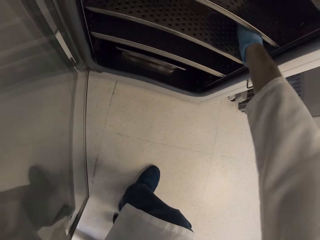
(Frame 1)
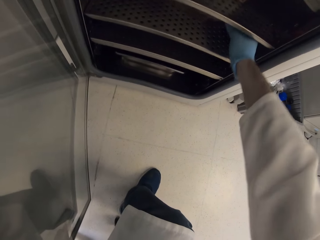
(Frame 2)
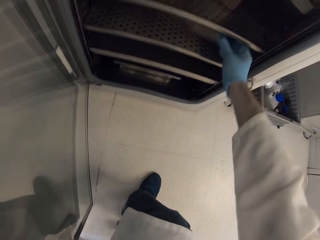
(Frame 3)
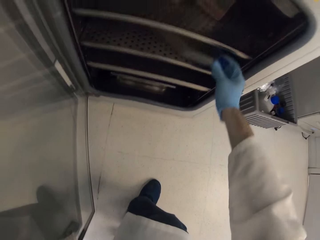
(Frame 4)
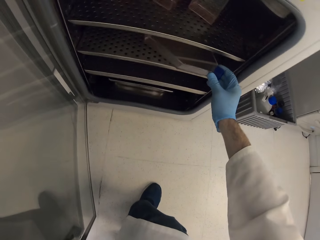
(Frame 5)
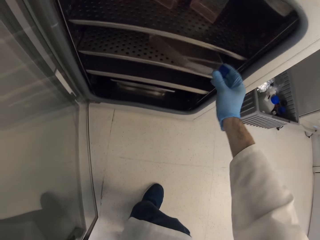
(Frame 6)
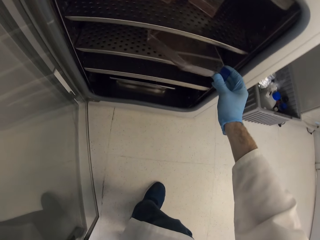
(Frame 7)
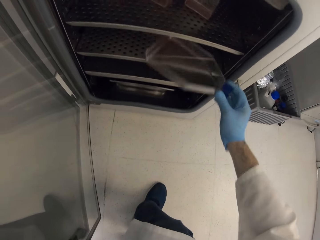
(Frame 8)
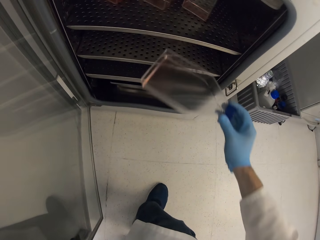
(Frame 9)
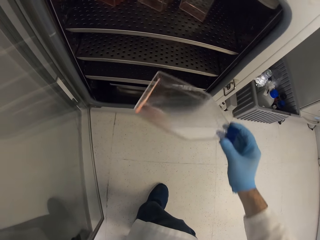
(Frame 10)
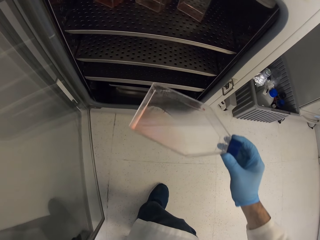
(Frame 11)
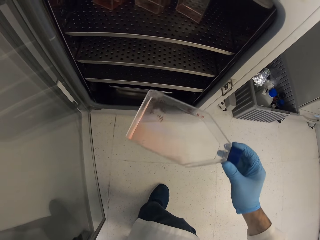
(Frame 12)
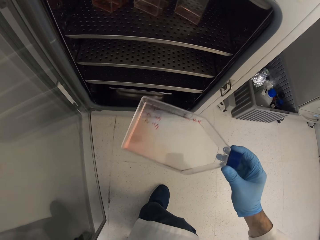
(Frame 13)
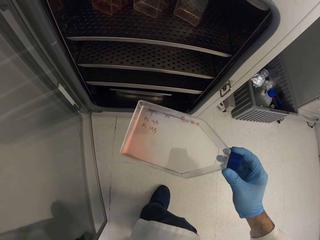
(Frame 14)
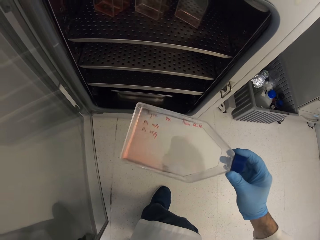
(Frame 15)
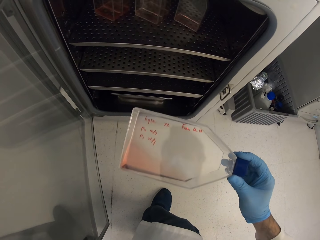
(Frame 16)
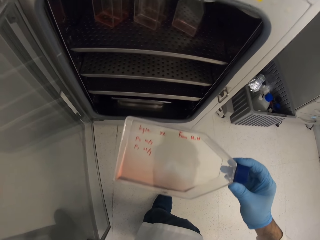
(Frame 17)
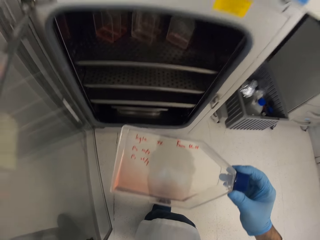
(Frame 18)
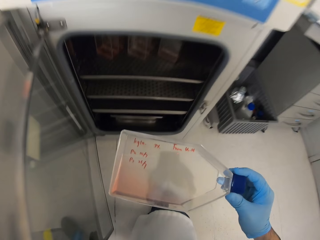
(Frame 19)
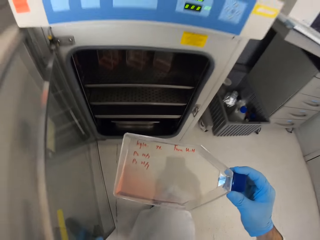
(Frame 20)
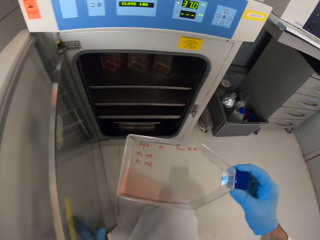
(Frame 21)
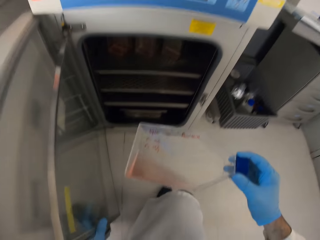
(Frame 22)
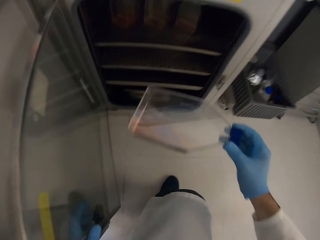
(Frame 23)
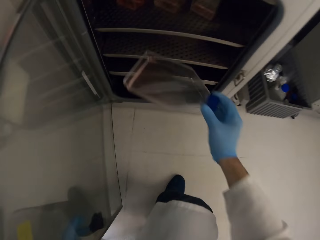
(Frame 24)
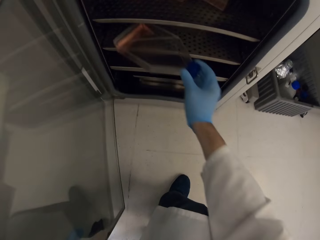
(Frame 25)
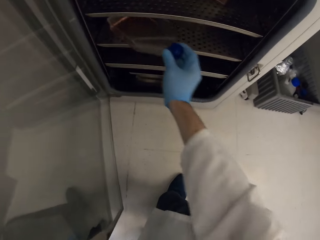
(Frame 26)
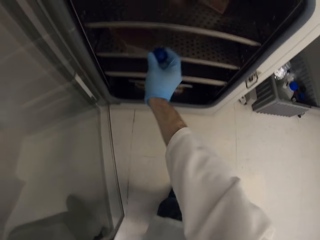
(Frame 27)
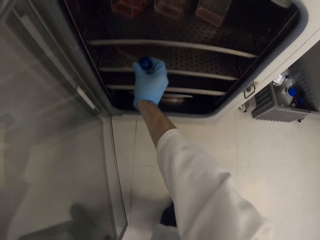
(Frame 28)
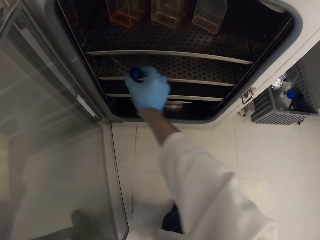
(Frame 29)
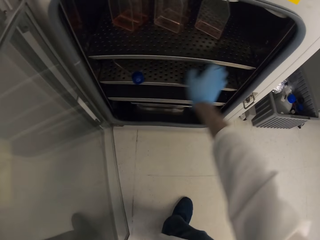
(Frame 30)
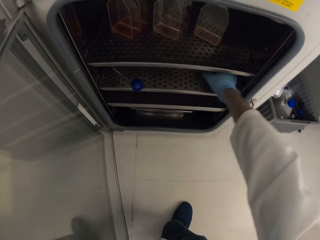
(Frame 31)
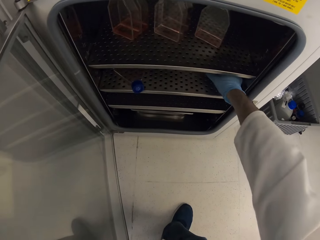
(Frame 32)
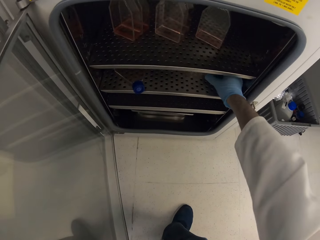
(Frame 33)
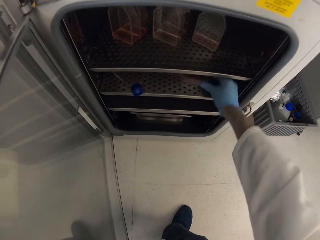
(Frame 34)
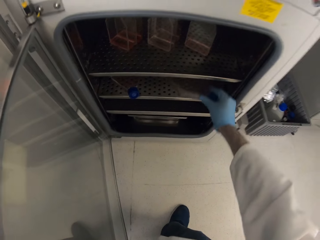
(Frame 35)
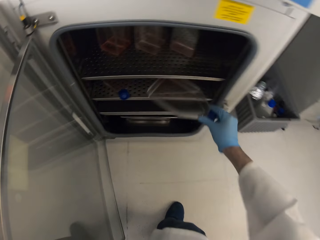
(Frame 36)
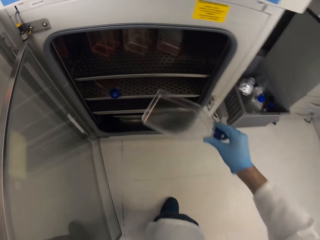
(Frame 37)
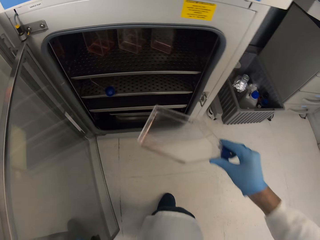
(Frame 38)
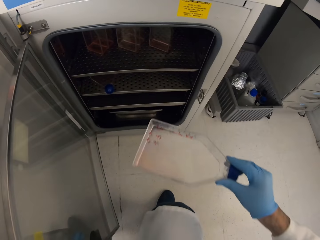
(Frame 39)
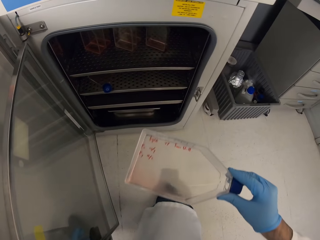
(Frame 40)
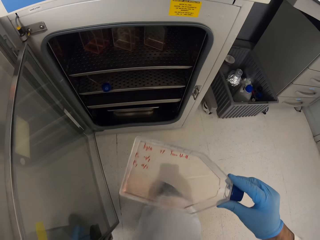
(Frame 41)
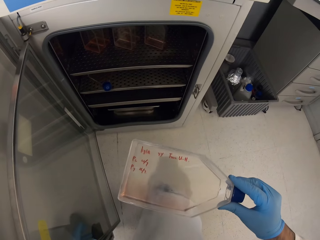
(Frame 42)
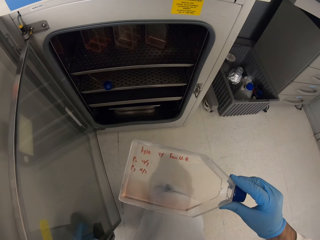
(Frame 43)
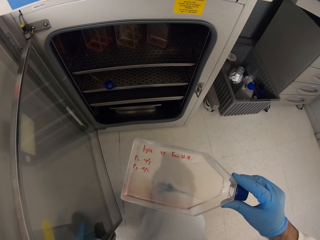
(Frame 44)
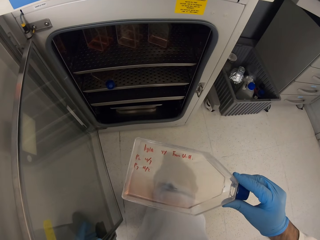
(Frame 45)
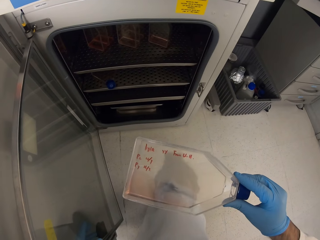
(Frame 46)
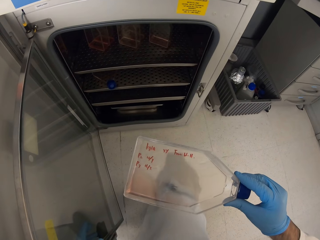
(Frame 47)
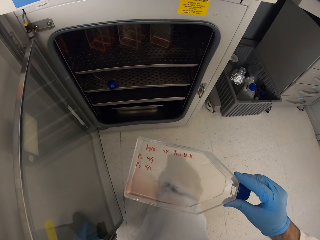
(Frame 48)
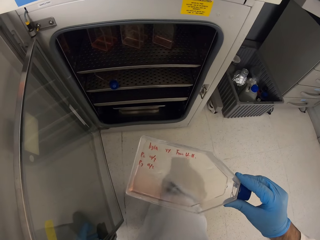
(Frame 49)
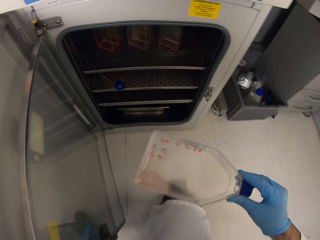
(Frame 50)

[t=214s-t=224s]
The camera wearer looks at a bottle from the cabinet. They pick up a bottle. They put the bottle in the fridge. They look at a bottle from the cabinet. They pick up a bottle.

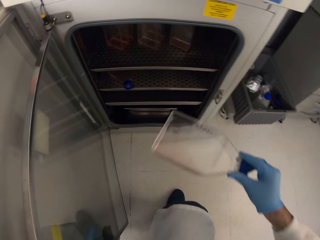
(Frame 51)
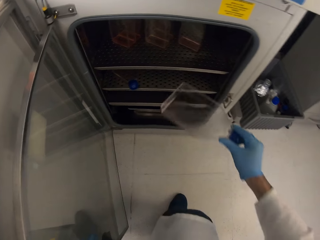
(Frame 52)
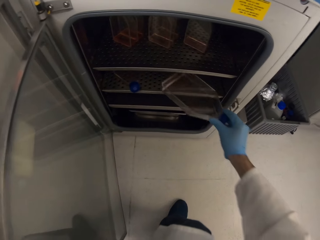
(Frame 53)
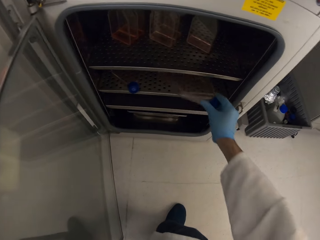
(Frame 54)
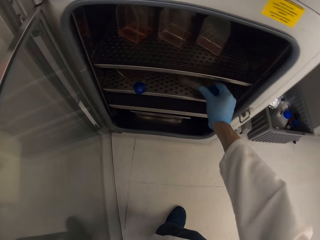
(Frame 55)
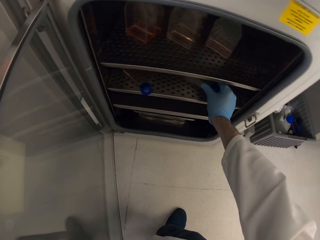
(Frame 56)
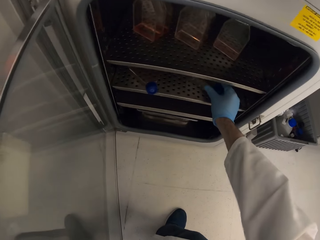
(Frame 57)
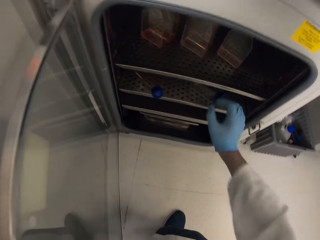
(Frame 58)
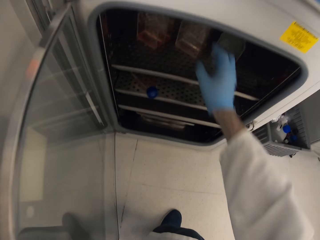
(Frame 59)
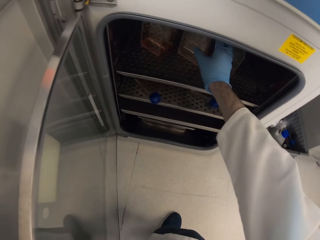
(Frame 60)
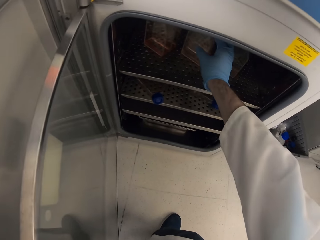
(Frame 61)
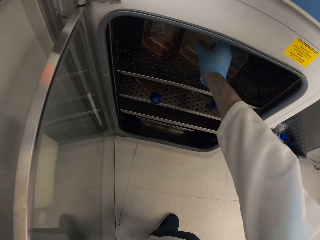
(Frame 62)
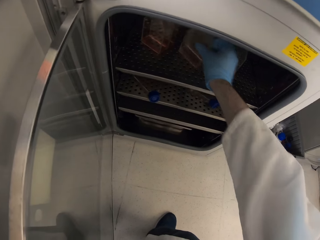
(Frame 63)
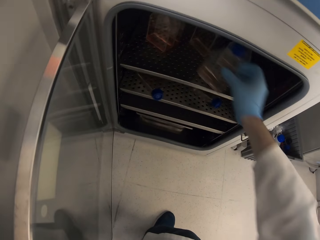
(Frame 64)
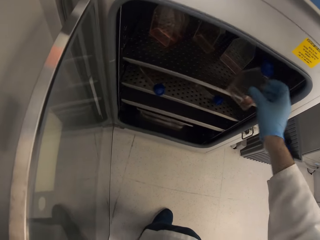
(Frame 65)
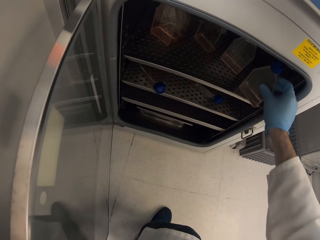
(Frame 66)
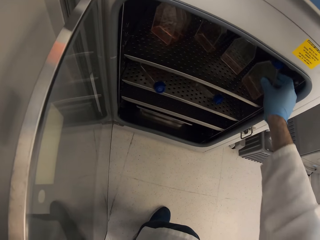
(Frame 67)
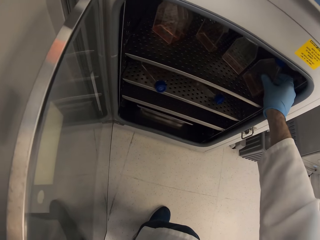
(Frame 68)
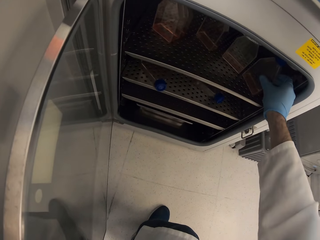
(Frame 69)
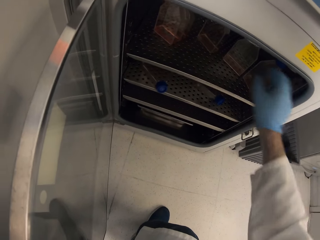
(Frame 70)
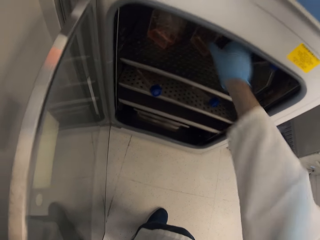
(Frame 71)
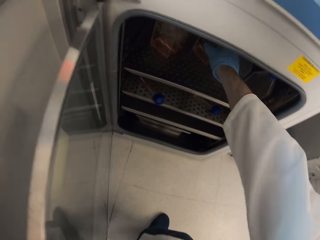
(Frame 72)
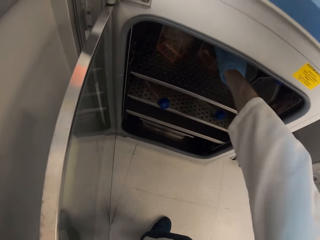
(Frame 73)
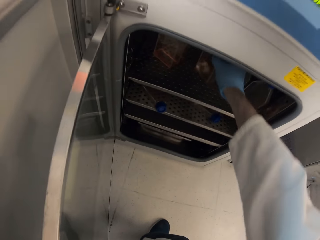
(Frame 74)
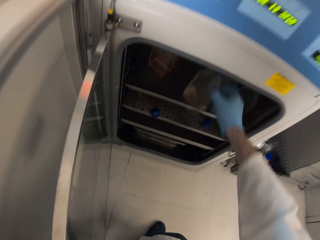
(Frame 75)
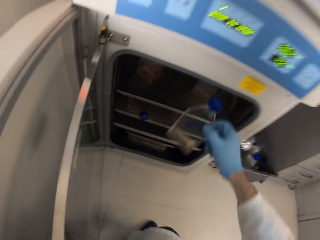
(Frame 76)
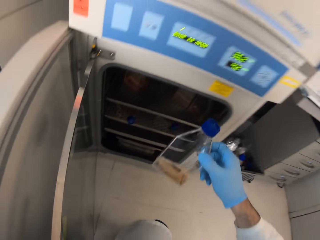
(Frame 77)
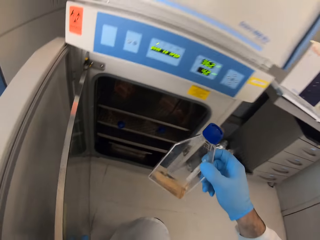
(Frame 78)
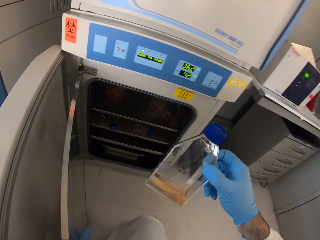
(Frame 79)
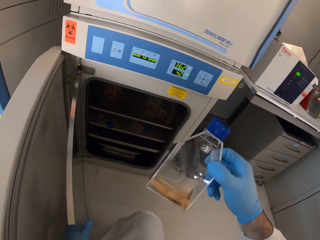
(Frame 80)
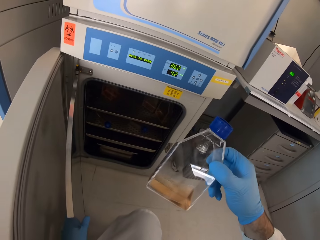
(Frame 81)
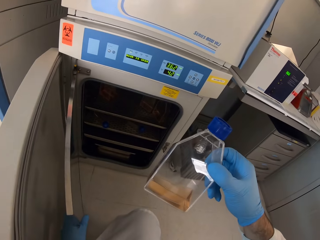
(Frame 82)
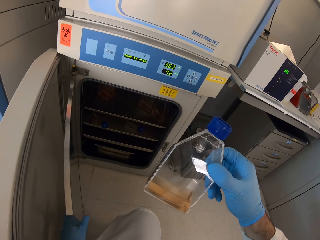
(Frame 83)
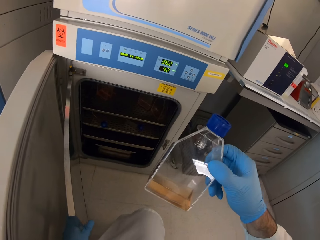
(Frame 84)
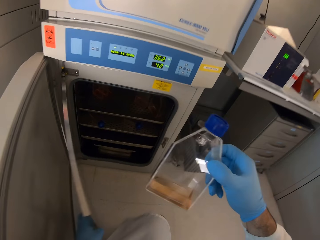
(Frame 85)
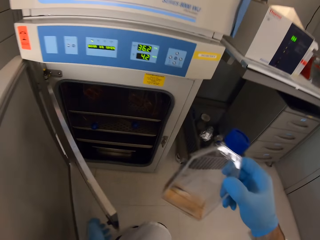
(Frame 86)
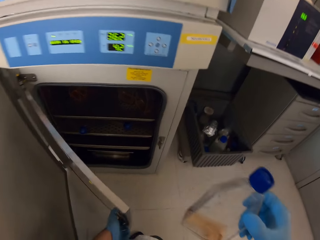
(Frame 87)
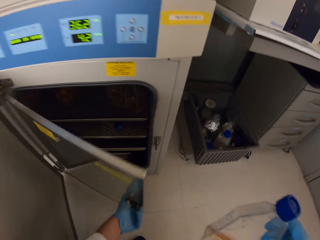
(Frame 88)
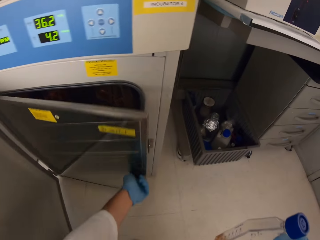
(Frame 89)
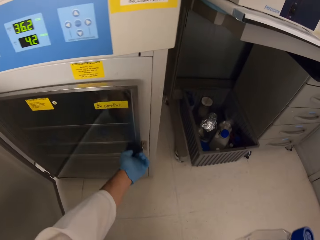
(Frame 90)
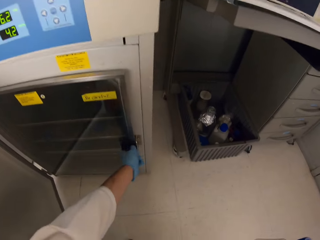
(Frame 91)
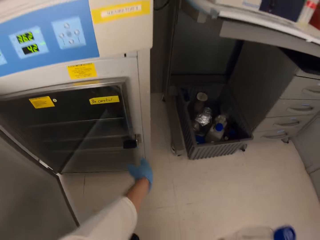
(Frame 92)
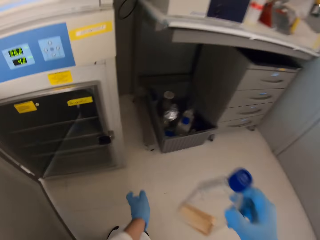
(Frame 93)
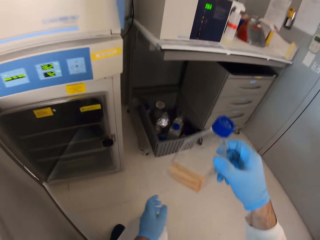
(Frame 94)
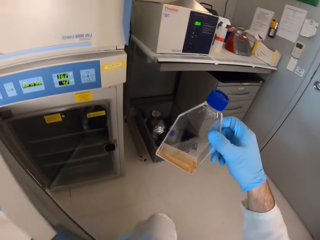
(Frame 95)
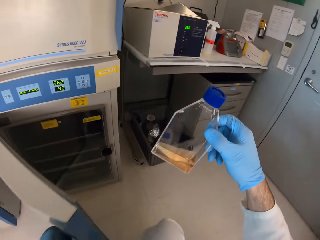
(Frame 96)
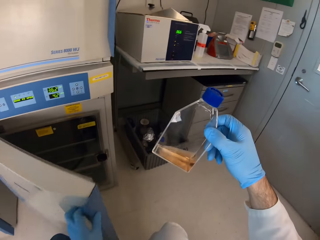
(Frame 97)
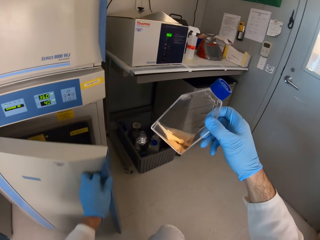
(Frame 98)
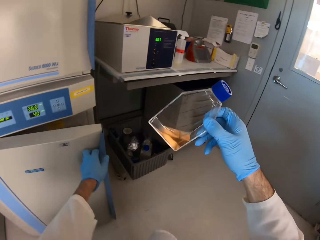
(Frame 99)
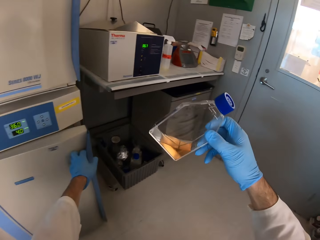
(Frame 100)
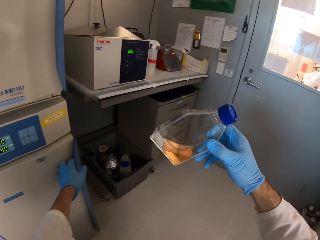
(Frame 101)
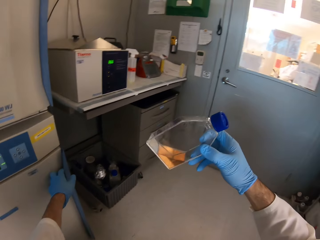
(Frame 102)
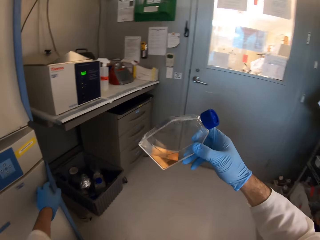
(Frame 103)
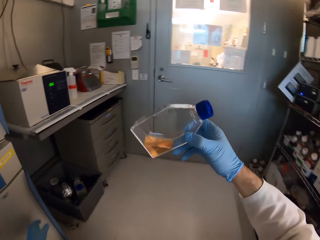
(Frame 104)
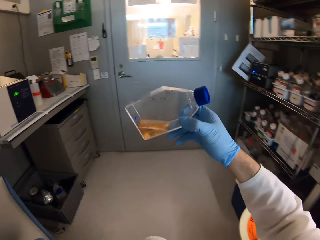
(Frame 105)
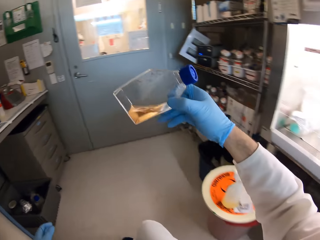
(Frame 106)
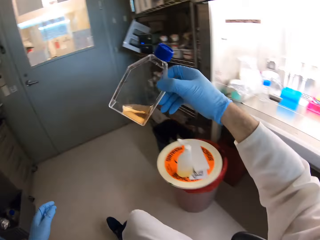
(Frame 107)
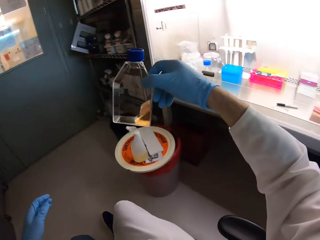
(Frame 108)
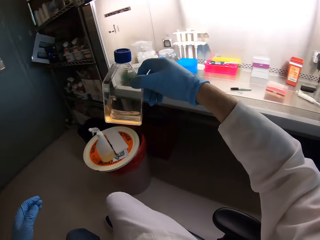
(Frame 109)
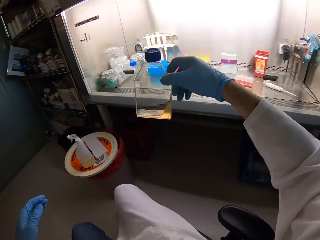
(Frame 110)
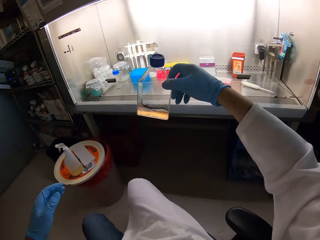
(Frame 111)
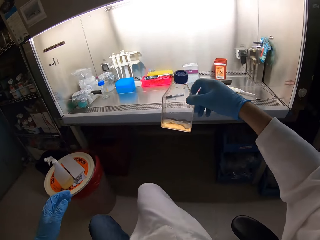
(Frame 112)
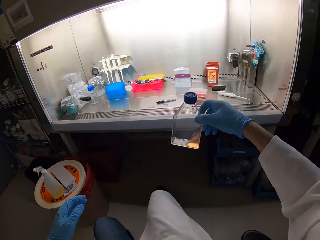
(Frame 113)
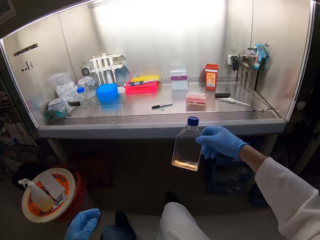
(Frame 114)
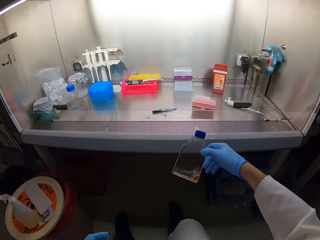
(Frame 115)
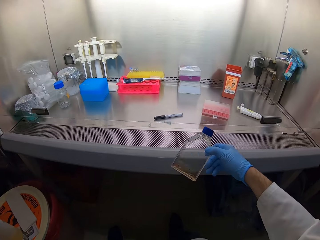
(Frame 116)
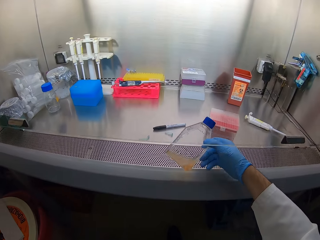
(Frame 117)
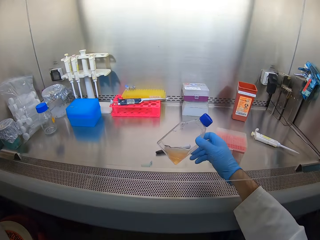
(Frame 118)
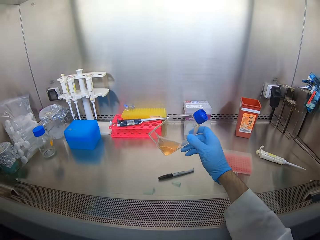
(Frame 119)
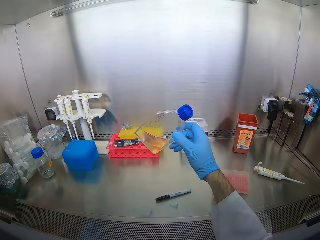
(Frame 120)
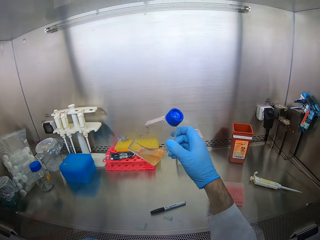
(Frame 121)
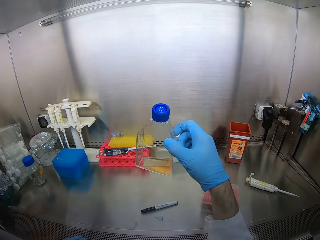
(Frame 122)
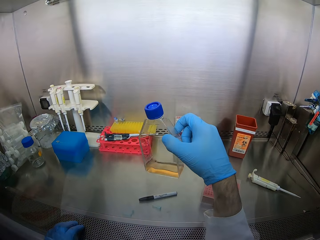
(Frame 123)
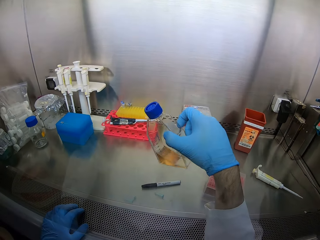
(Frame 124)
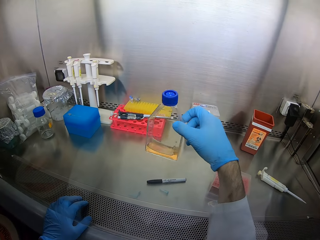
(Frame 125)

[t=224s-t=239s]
The camera wearer puts the bottle in the fridge. They move a bottle in the cabinet. They pick up a bottle. They put the bottle in the fridge. They look at a bottle from the cabinet. They pick up a bottle. They close the fridge or cabinet. They look at the bottle. They turn around.
